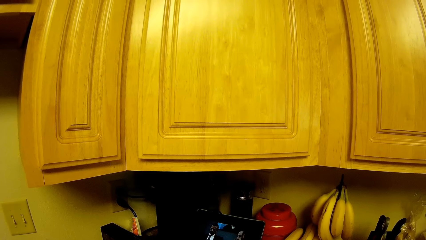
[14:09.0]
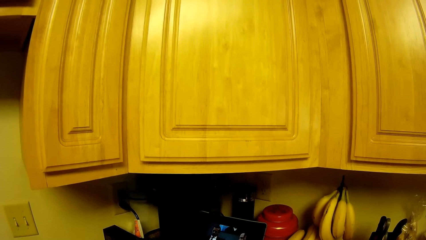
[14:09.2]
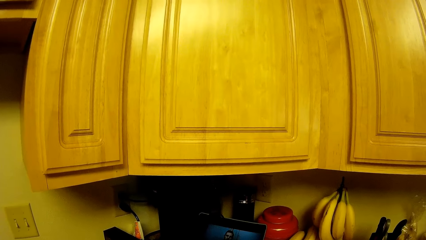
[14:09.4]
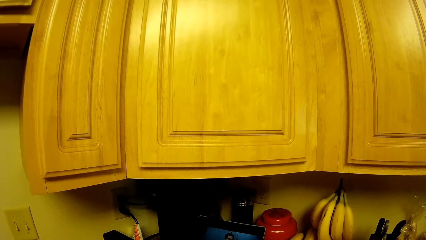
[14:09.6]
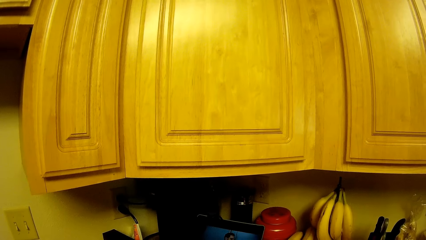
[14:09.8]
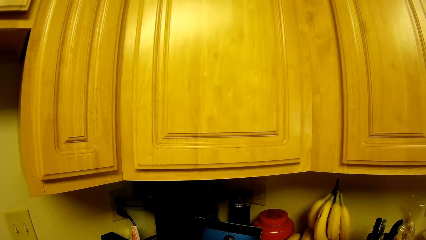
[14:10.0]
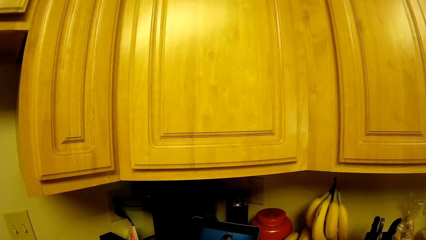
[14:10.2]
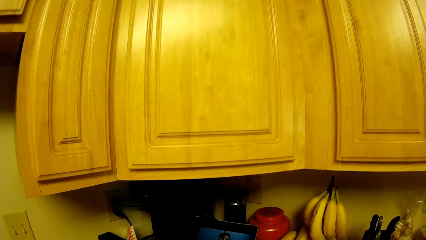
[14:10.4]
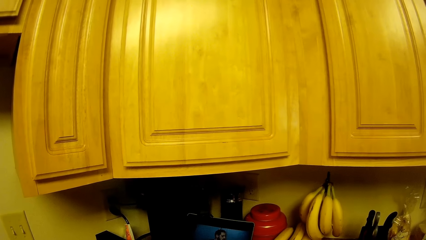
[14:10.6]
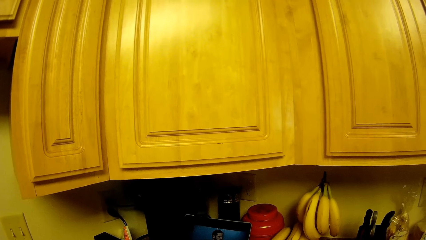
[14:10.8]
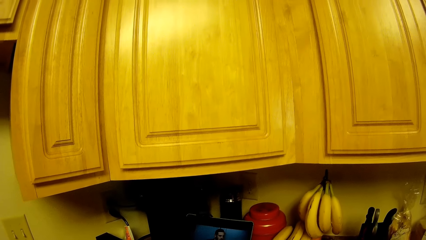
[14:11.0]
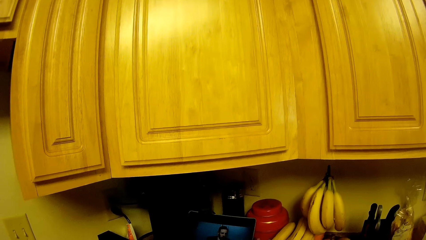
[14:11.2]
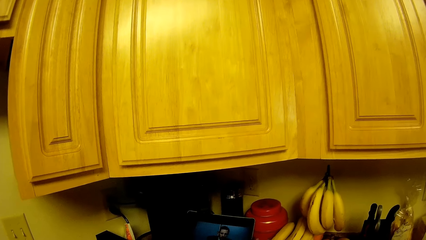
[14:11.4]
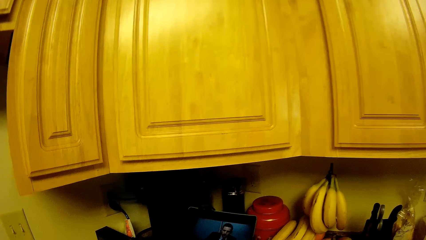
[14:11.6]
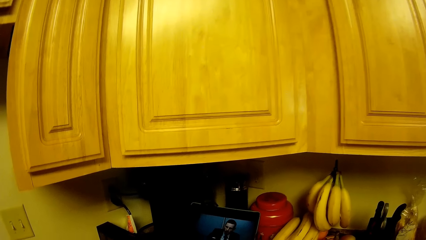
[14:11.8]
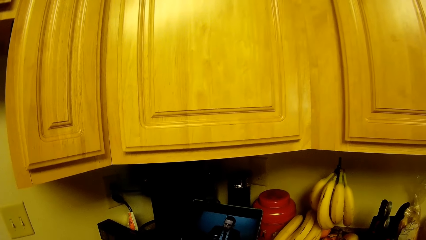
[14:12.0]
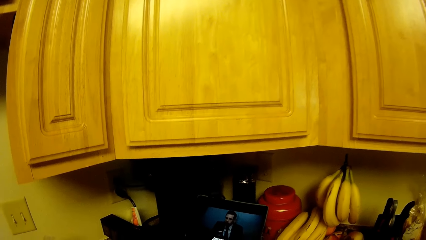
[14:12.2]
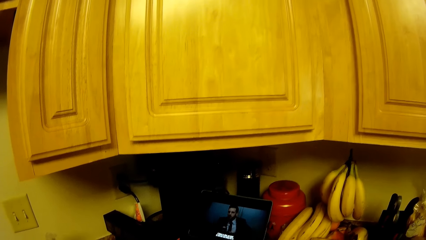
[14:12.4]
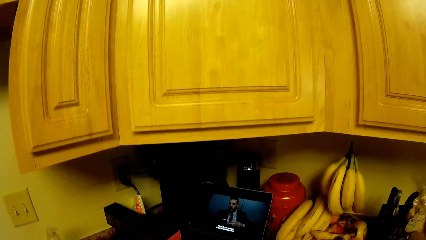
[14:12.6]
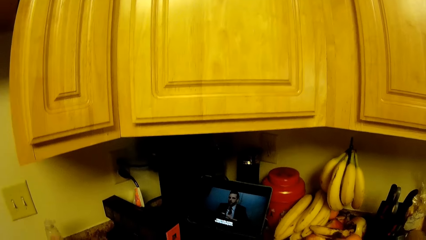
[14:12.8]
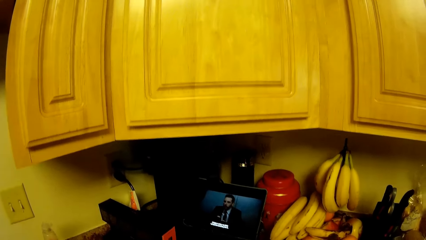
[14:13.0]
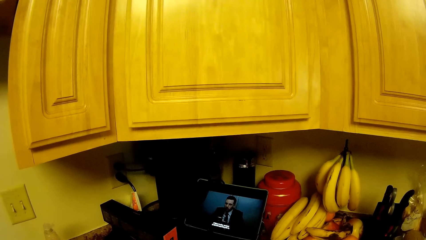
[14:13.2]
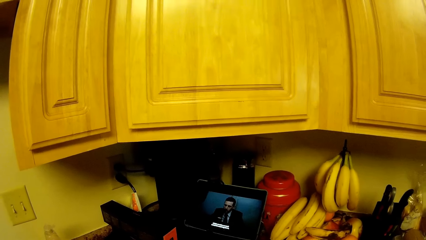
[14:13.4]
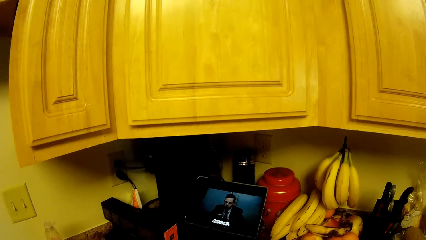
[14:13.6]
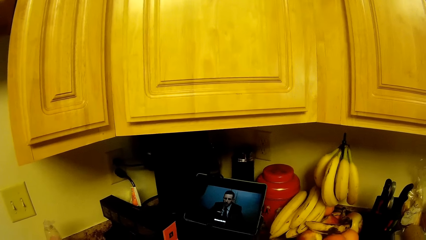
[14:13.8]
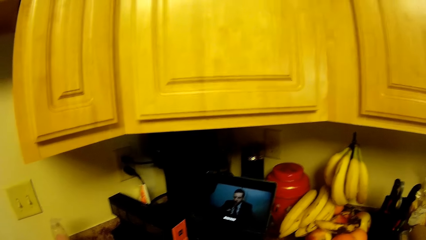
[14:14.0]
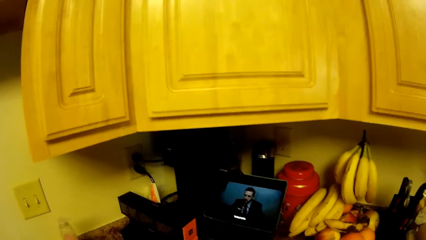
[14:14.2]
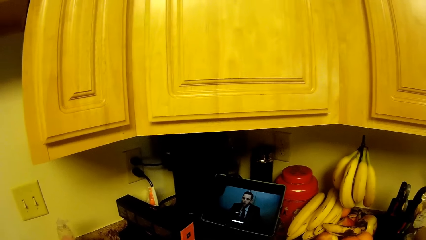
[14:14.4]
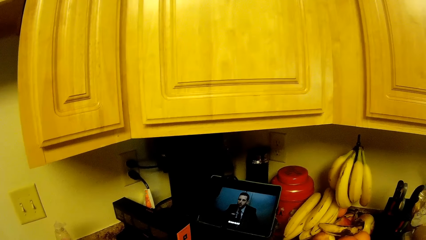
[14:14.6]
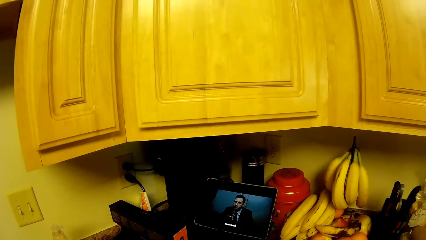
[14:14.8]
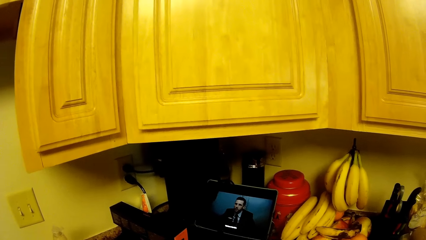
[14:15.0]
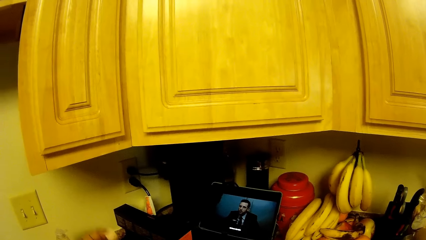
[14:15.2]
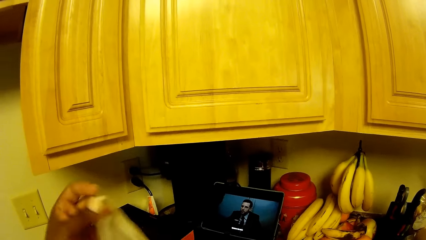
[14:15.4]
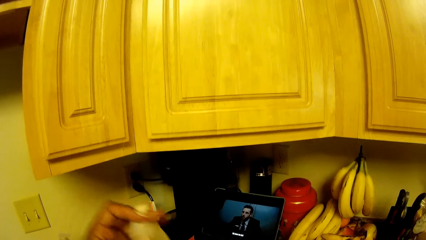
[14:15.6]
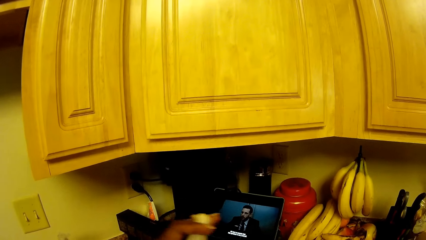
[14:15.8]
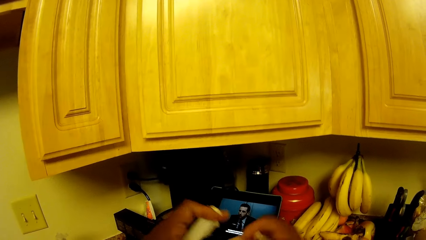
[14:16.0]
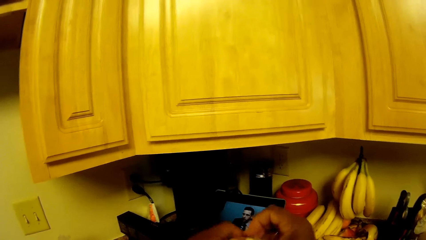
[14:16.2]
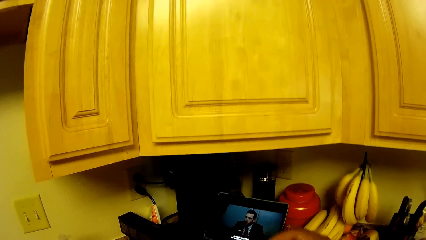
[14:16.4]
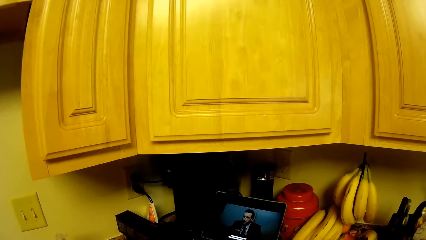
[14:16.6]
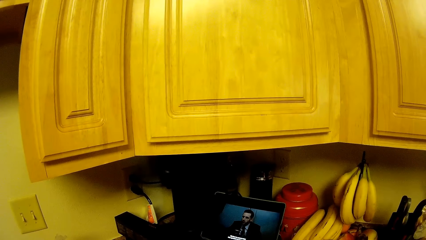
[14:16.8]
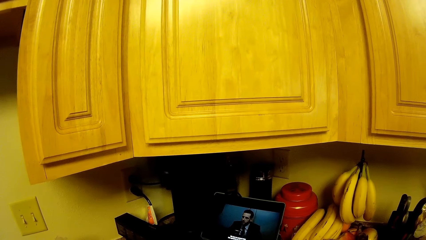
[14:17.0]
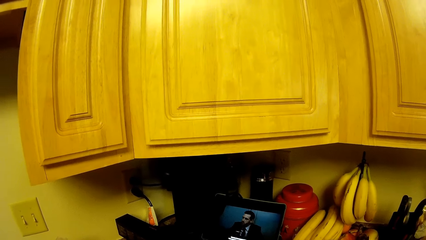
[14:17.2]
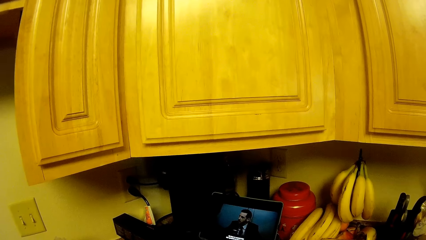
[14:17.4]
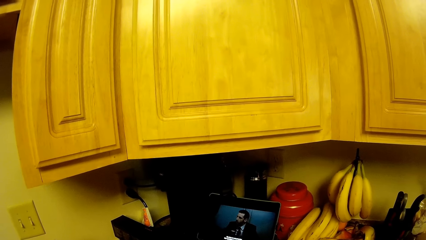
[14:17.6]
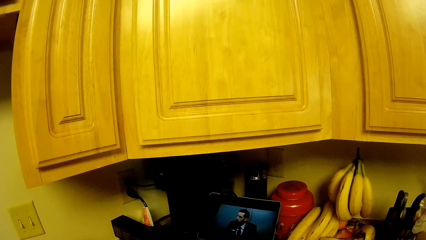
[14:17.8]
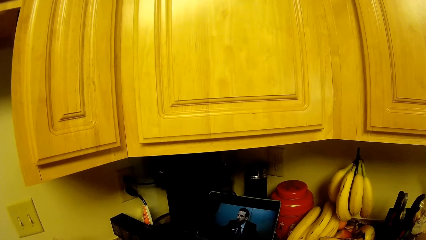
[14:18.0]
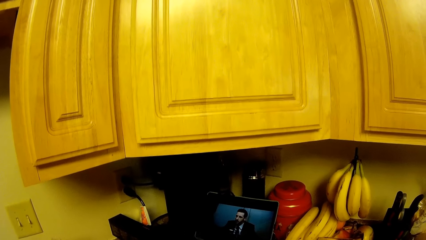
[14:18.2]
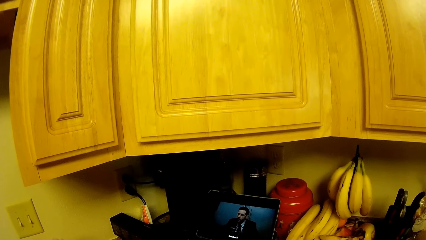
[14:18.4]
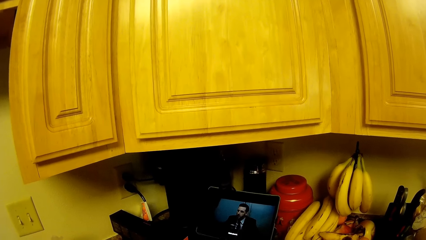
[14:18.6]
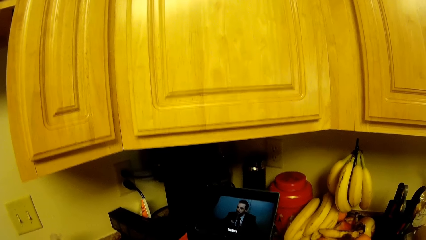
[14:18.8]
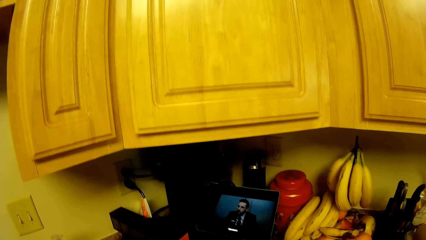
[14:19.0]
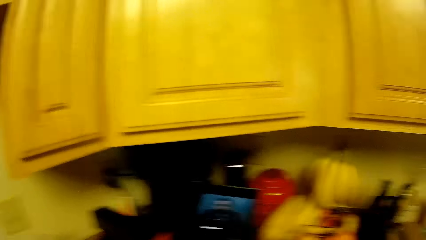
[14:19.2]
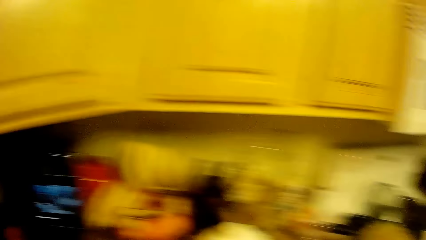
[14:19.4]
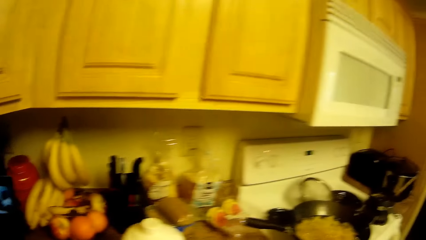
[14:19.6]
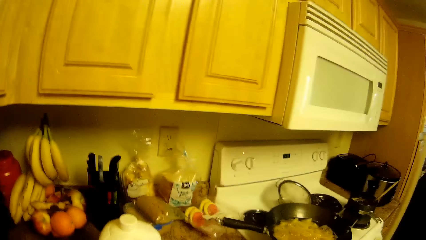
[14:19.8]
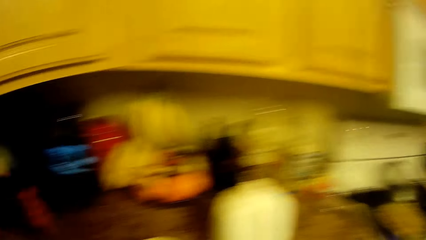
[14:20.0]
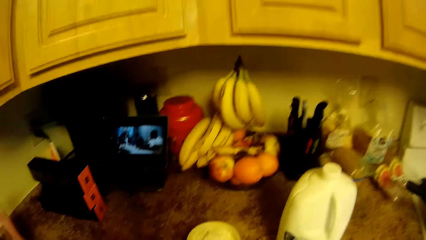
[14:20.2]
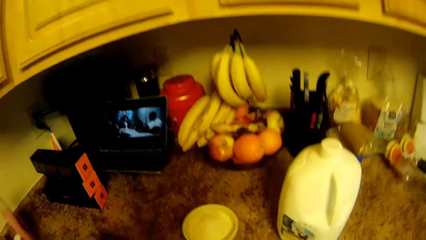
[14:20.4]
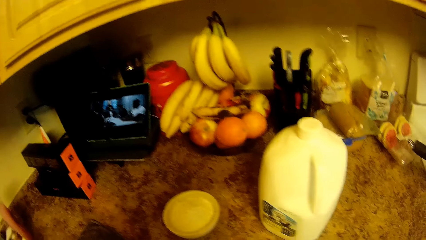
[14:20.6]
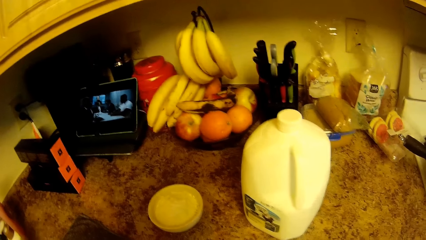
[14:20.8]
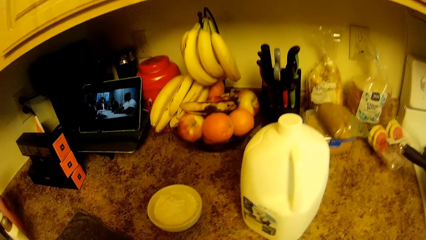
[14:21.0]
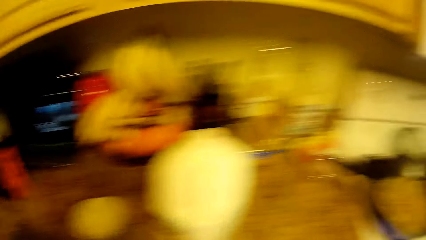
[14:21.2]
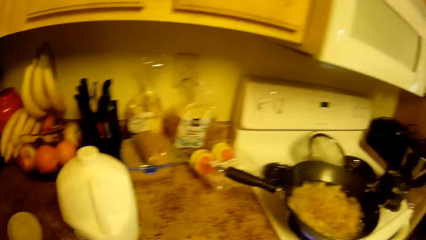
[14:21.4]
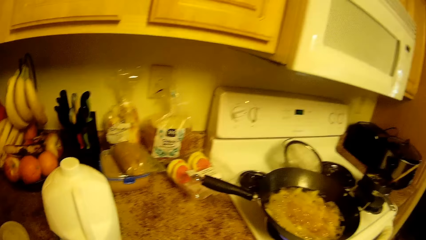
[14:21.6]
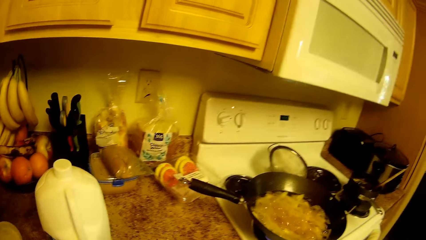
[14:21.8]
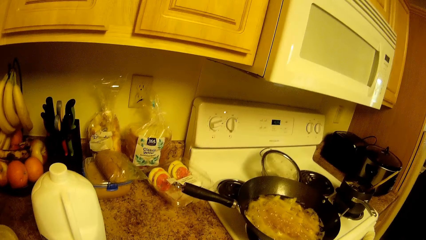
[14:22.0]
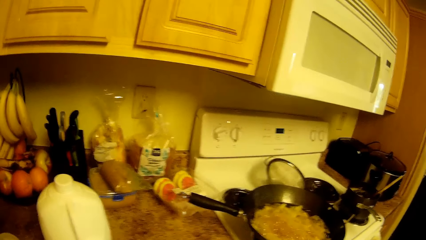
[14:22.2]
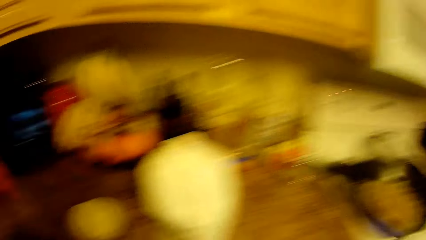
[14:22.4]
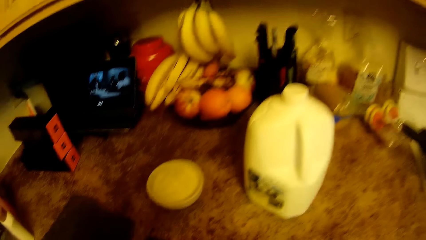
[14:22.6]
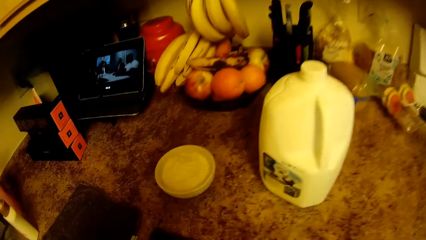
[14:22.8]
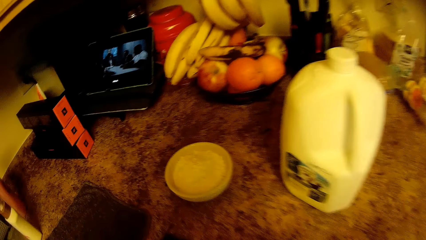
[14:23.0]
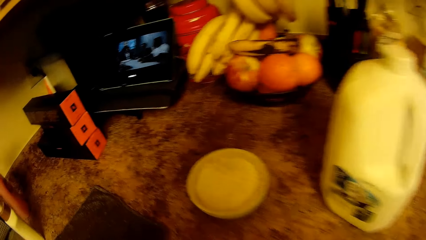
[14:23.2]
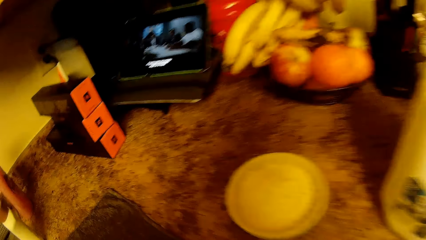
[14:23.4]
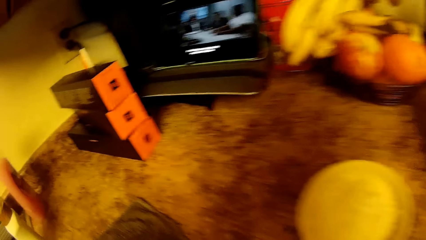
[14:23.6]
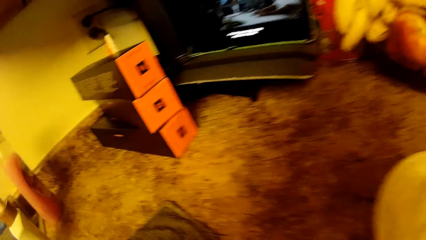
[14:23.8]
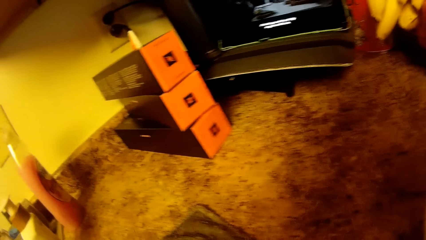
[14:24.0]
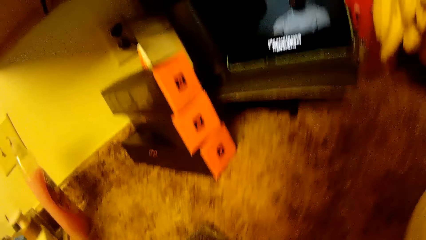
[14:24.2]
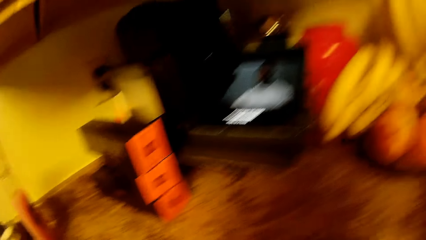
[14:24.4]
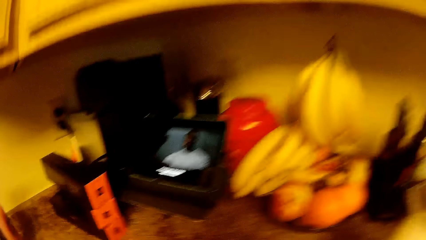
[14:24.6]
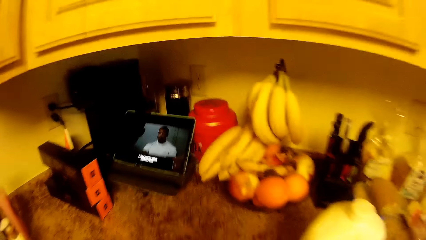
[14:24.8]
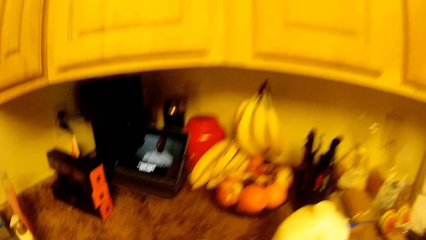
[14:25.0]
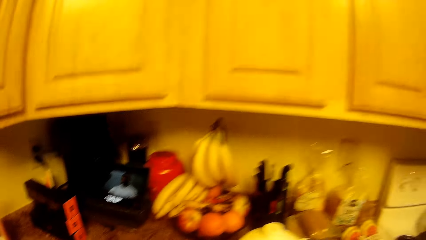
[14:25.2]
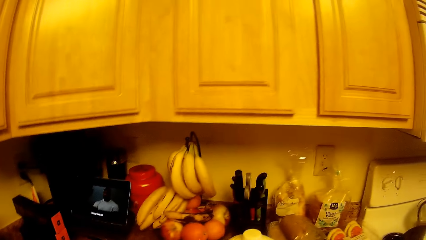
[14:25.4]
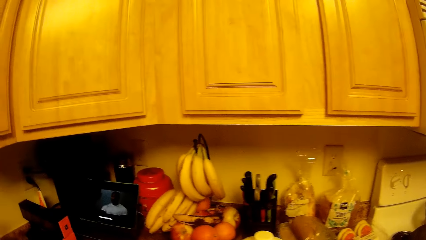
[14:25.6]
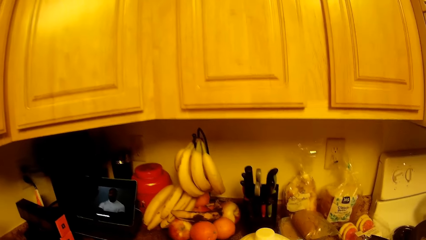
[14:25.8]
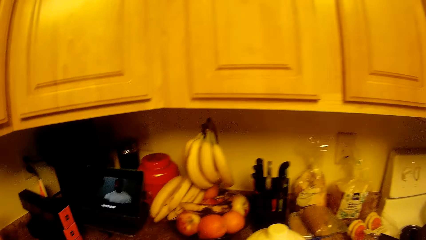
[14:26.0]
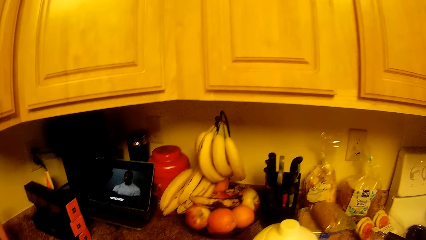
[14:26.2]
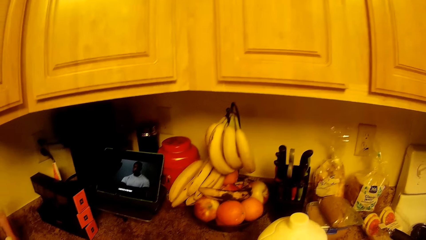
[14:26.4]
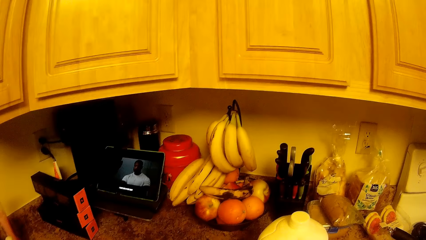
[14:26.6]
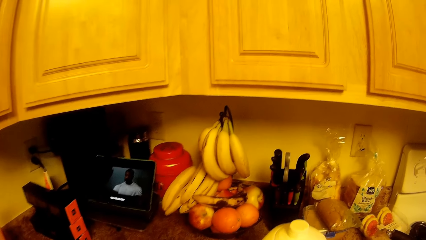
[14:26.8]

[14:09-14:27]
The camera wearer pours the substance from the packet.
